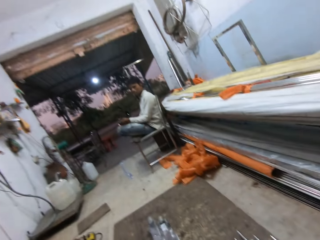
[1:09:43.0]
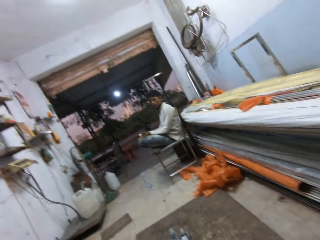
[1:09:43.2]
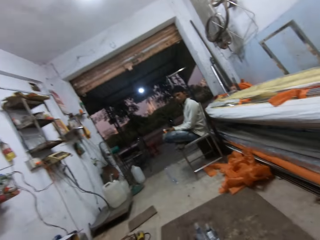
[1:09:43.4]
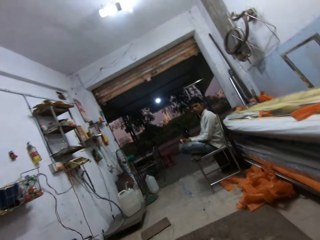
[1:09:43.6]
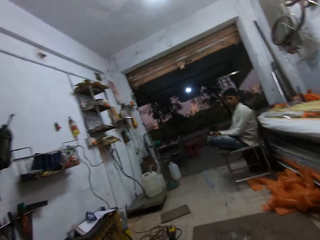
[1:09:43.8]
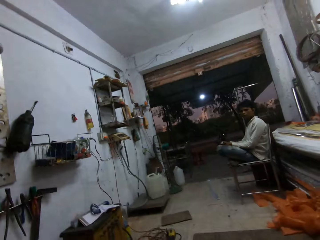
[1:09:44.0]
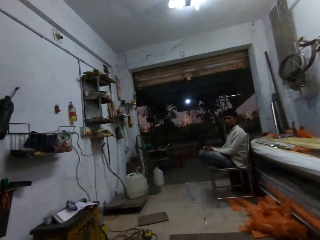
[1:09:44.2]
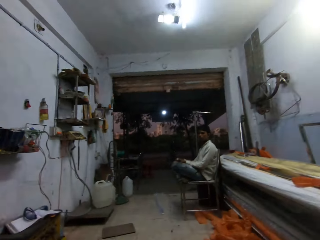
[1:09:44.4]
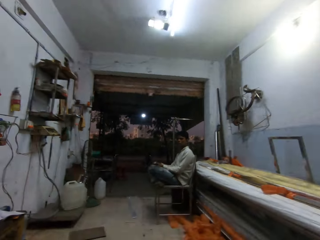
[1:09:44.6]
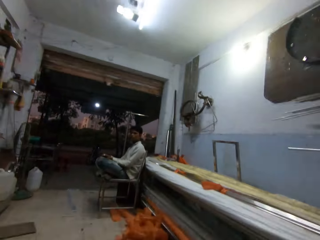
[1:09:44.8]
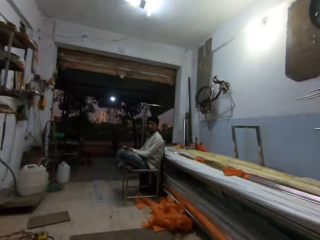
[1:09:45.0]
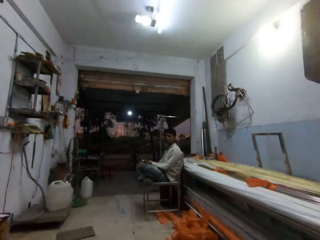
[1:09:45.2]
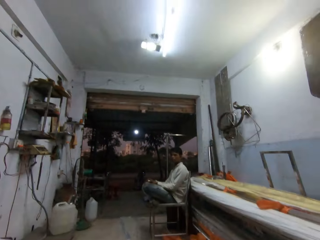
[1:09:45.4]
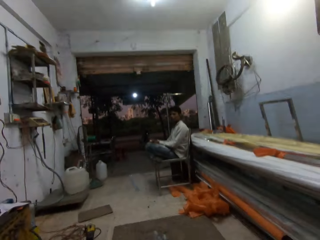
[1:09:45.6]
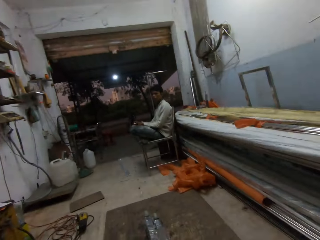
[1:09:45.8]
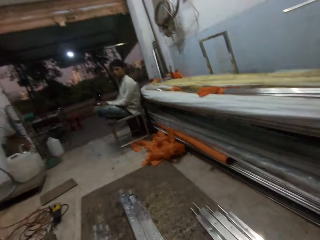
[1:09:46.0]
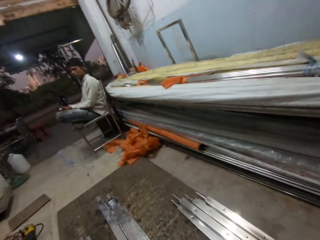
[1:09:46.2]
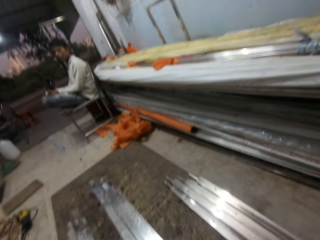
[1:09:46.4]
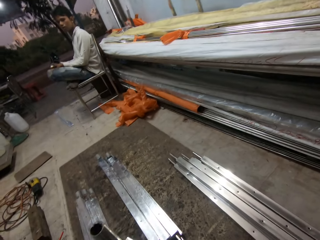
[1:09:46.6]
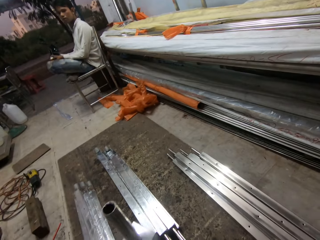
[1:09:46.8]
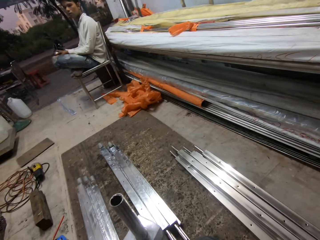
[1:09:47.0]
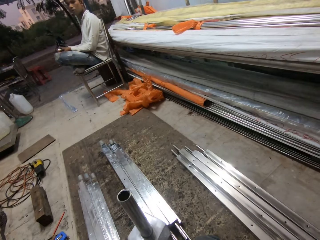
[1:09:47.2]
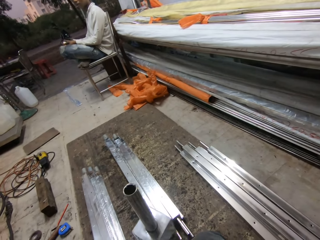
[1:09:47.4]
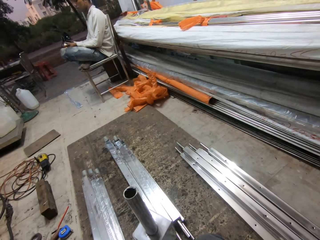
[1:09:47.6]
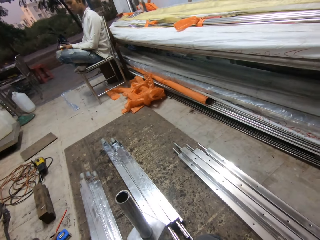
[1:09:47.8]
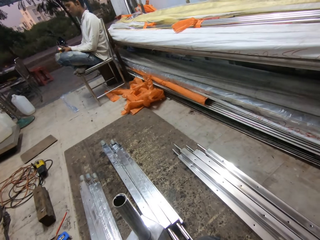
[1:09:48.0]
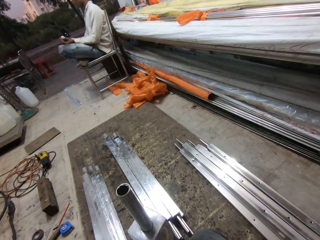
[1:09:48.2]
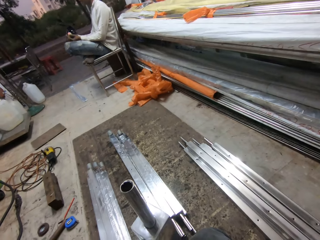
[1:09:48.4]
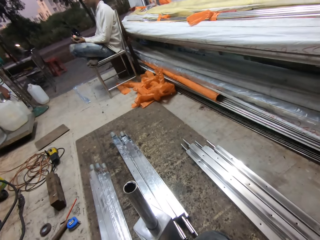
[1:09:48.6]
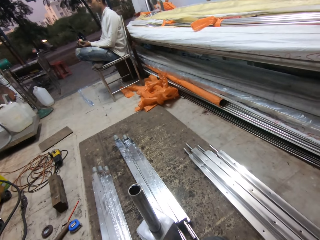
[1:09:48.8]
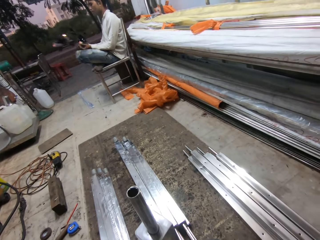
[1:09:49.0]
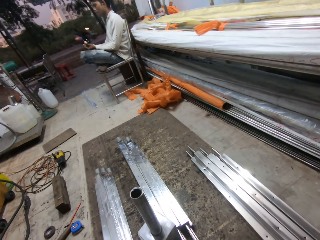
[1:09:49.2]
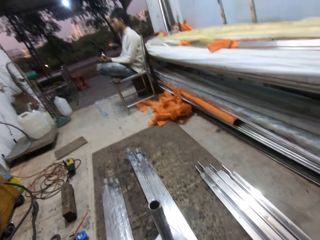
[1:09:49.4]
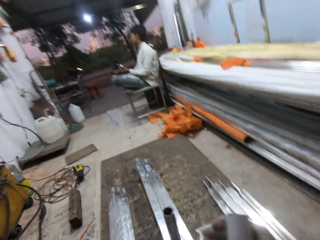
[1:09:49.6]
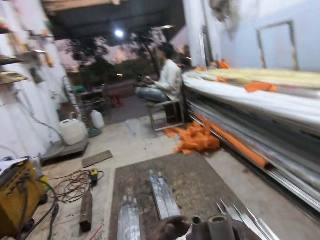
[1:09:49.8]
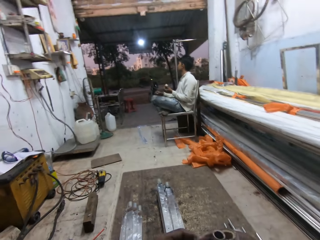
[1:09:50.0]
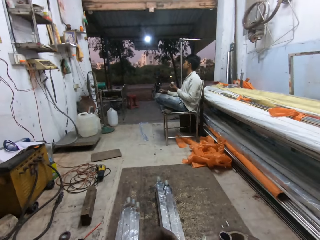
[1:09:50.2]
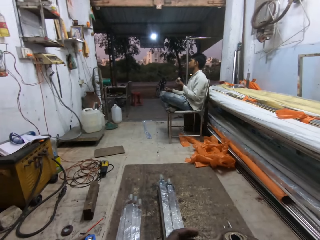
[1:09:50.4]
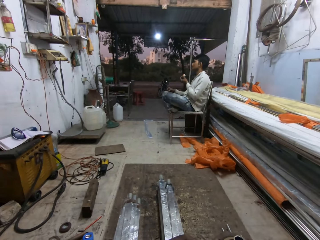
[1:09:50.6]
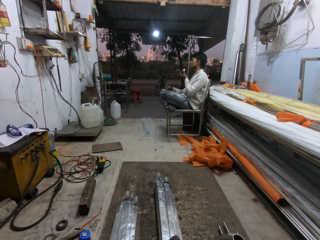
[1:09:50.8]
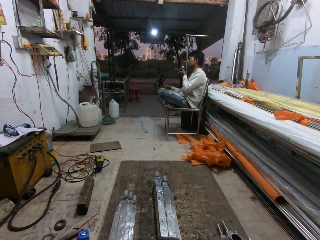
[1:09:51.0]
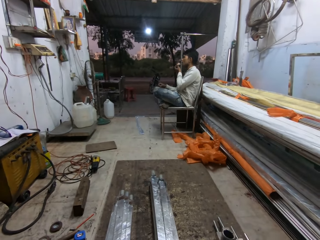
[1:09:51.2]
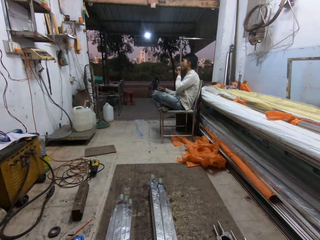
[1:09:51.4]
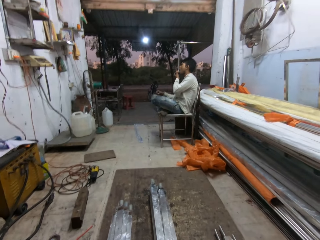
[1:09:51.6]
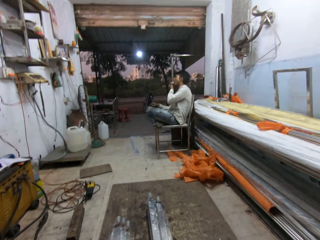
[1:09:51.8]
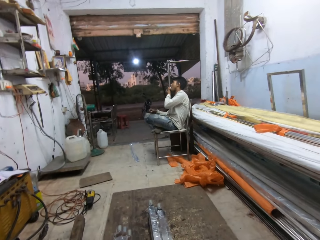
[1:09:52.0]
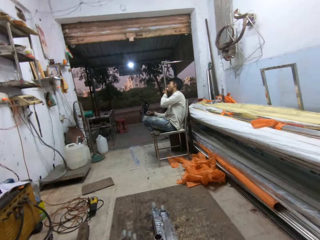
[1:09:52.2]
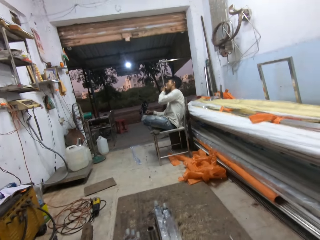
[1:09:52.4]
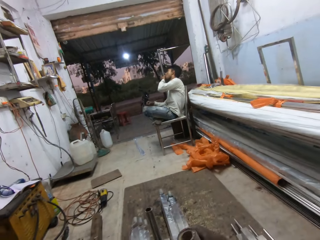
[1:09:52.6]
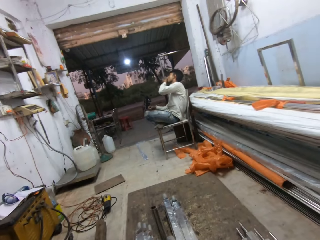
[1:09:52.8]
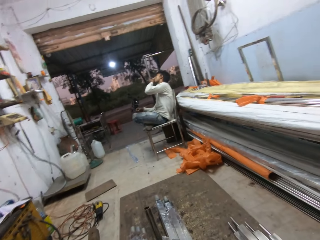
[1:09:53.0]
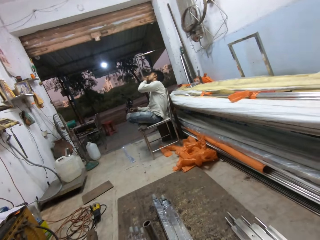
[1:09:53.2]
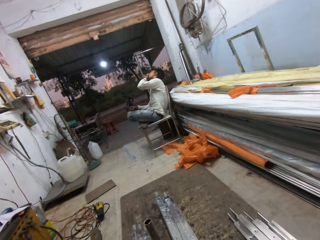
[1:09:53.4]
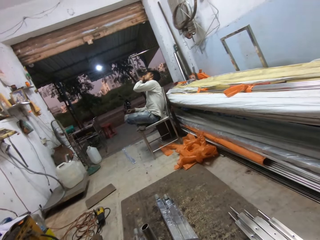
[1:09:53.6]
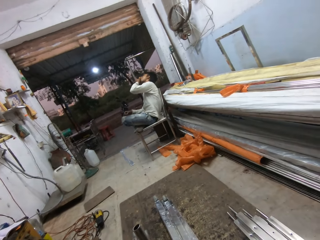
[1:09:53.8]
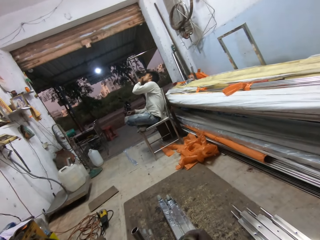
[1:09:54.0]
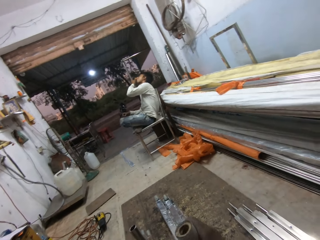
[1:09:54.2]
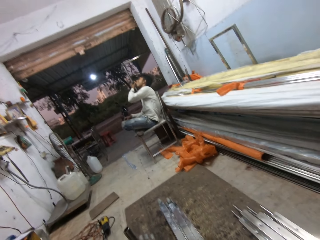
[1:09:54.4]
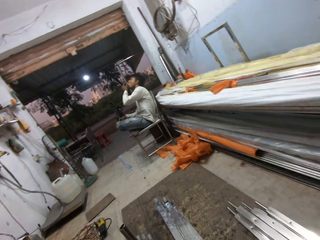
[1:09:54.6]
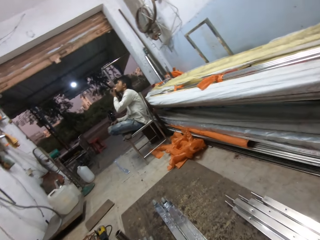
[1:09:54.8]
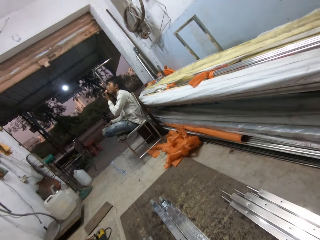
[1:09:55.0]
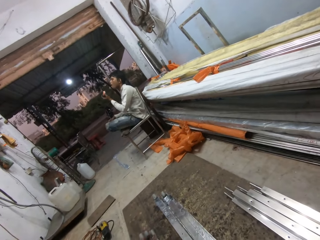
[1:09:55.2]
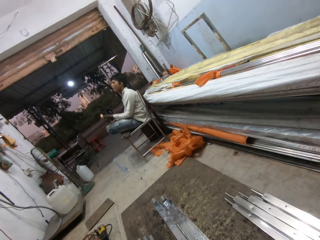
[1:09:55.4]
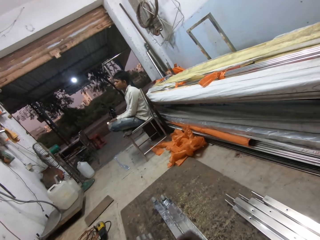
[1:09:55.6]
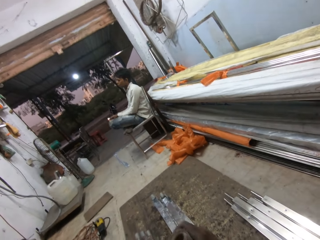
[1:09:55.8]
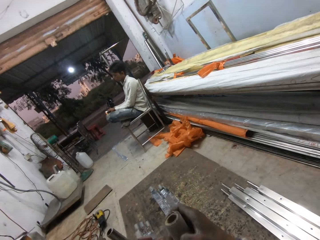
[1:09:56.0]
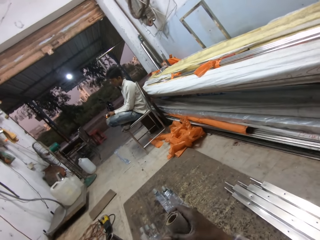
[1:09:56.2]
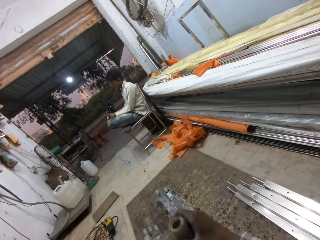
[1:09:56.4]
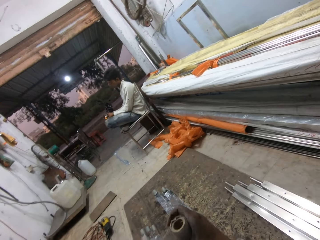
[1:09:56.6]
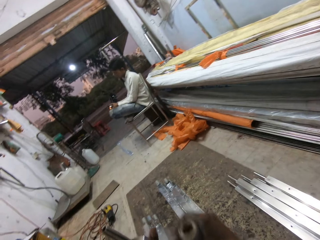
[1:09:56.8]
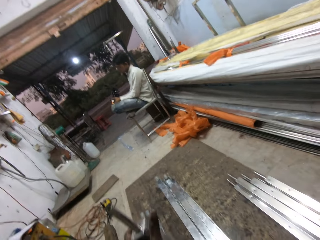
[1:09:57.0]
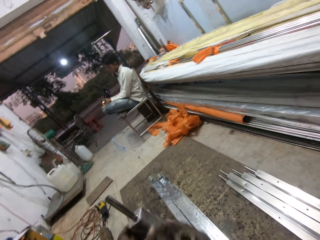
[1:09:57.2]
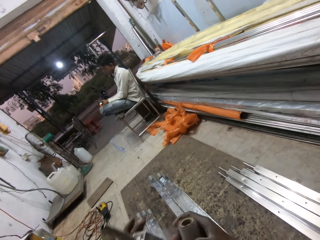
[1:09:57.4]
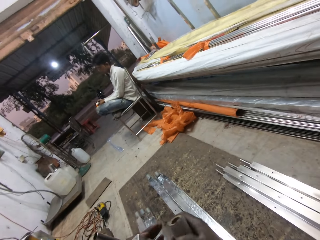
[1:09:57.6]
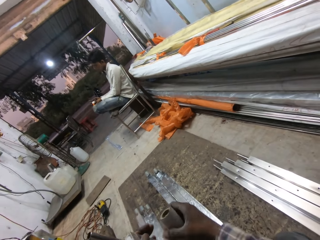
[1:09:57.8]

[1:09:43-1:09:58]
A man places his left hand on his legs. The camera wearer masks the iron rod in his left hand with the cellotape in his right hand. The man puts an egg in his mouth with his left hand. The man places his left hand on his legs.

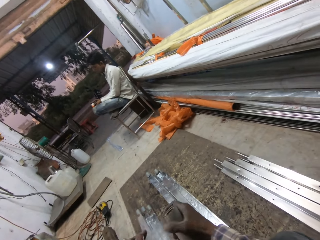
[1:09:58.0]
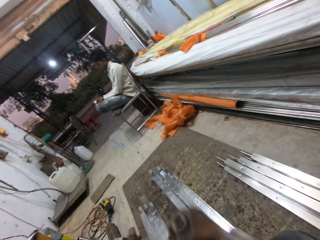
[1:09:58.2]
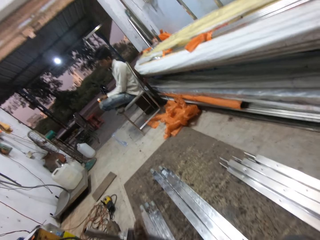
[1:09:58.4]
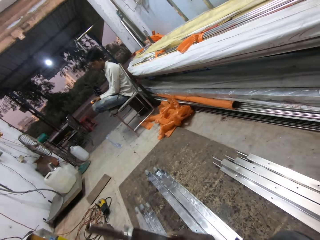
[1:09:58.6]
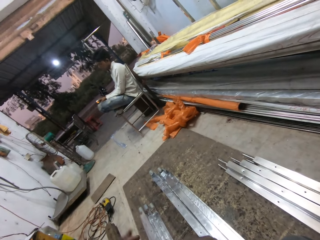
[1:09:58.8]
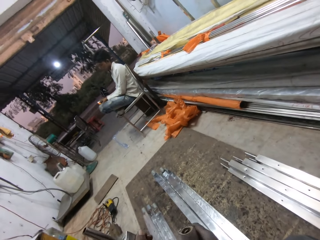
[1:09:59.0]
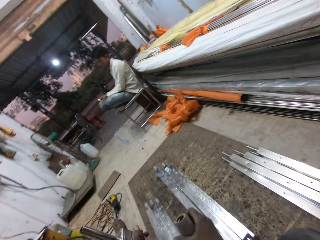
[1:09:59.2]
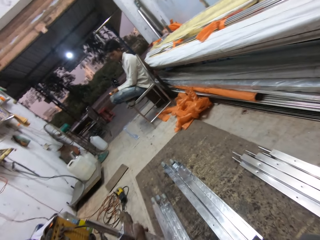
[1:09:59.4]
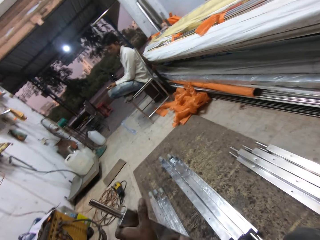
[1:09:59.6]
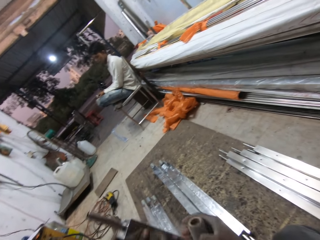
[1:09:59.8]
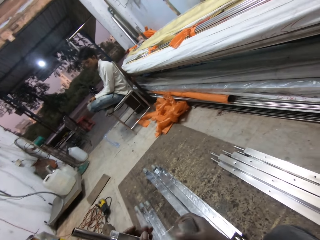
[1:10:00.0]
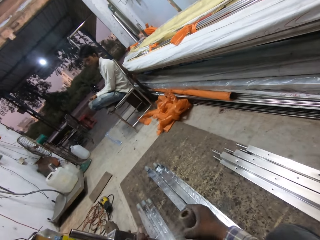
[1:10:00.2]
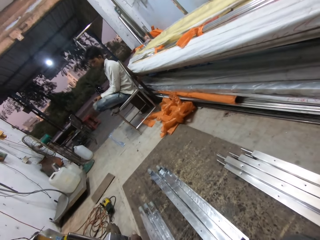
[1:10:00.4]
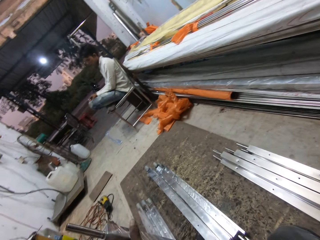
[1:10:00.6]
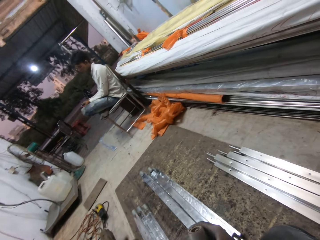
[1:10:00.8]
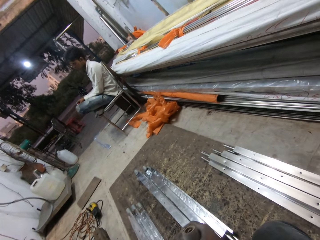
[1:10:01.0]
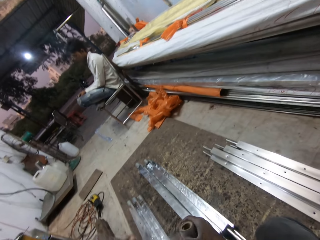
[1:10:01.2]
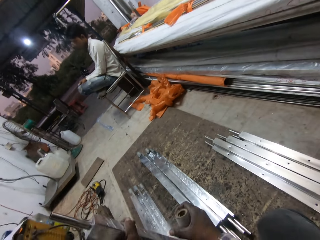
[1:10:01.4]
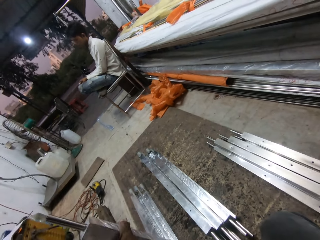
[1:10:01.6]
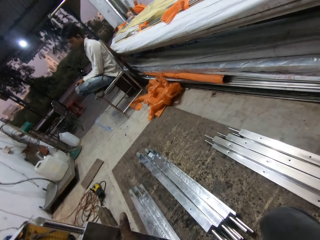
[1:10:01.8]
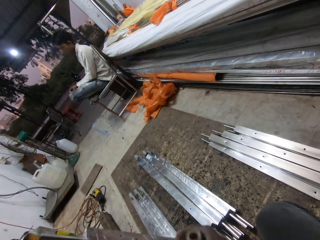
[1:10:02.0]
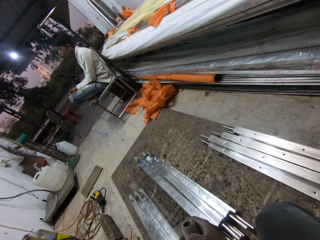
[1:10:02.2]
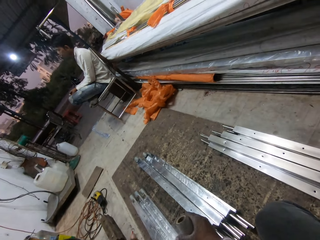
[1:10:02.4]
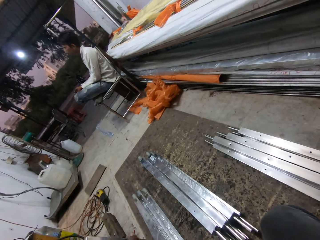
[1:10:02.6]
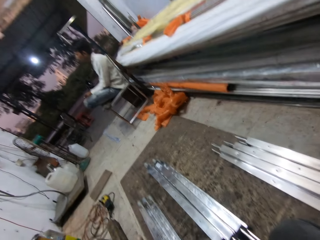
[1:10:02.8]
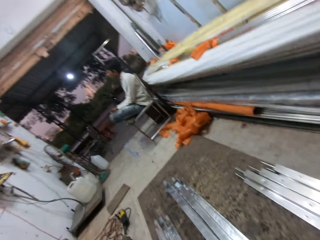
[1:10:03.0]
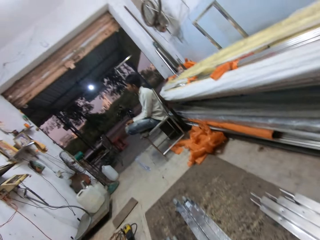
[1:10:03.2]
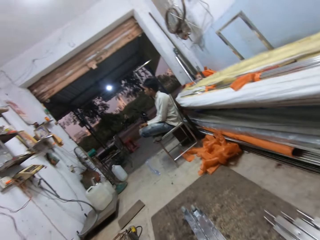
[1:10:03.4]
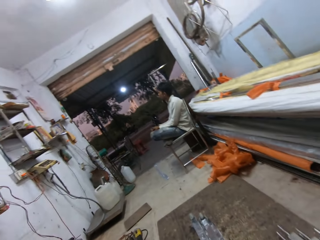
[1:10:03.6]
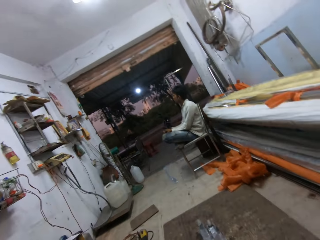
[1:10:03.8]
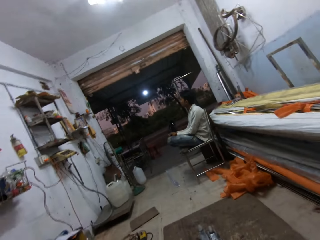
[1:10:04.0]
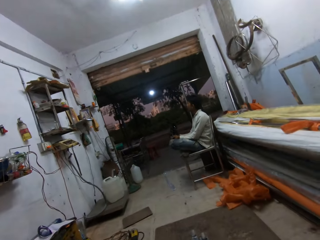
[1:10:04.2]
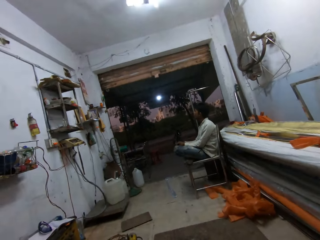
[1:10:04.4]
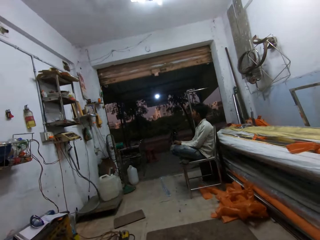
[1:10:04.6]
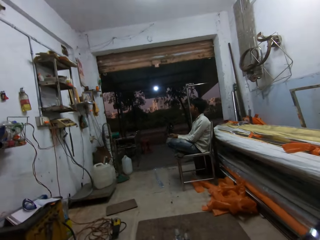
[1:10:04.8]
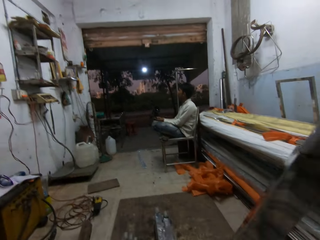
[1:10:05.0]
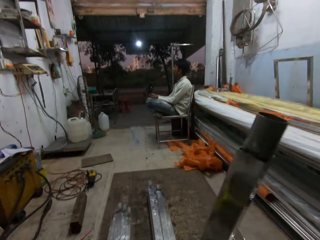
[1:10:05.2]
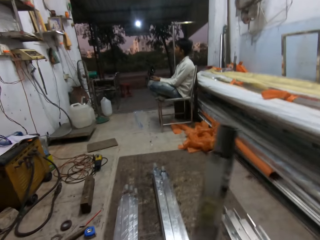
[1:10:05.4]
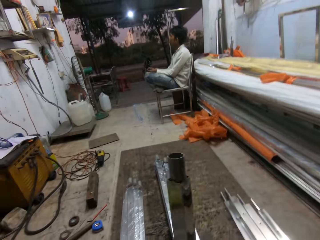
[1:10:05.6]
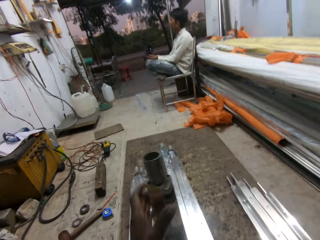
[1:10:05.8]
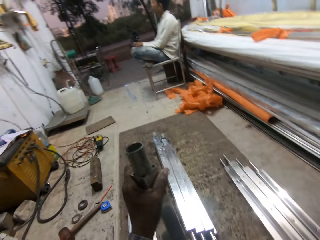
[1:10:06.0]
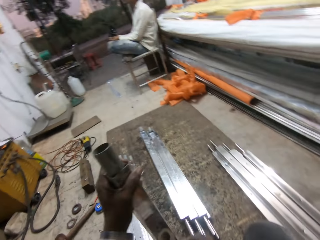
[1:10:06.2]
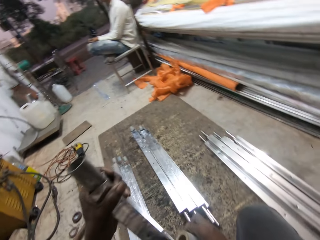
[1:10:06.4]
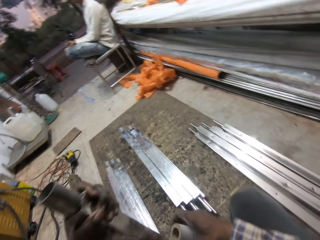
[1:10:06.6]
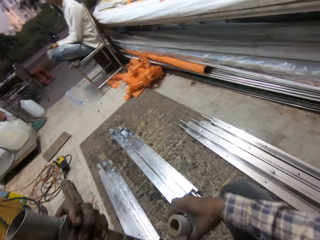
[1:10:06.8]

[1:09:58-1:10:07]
The camera wearer turns over the iron rod in his left hand. He masks the iron rod in his left hand with the cellotape in his right hand.
